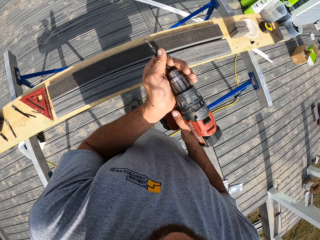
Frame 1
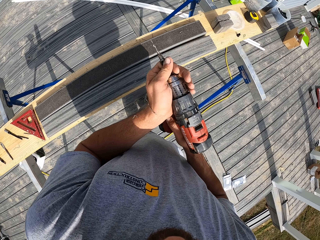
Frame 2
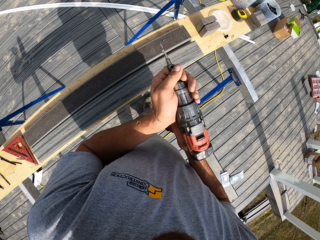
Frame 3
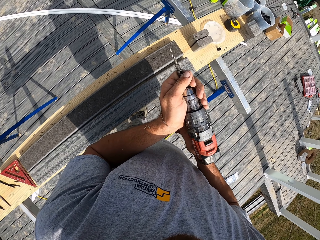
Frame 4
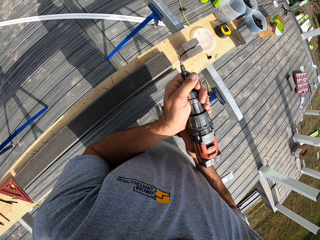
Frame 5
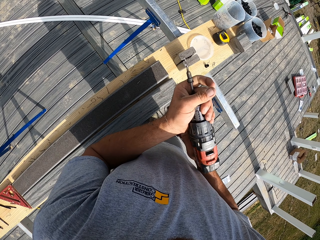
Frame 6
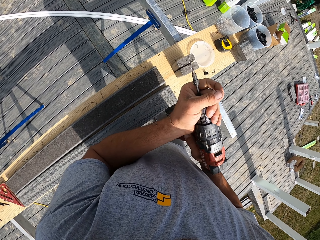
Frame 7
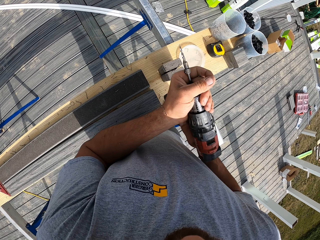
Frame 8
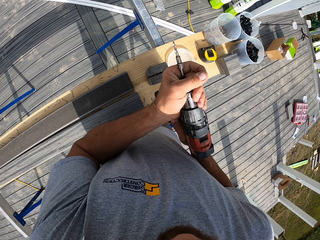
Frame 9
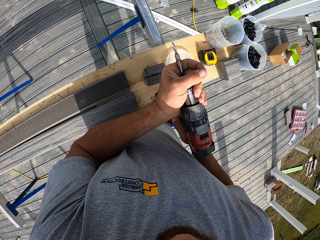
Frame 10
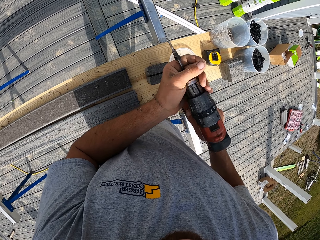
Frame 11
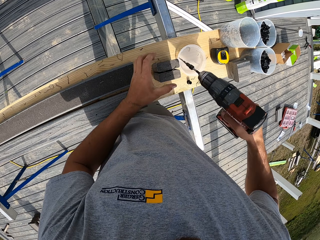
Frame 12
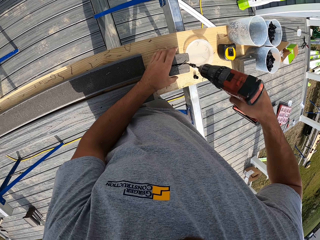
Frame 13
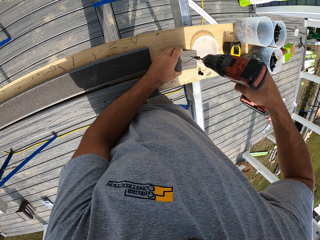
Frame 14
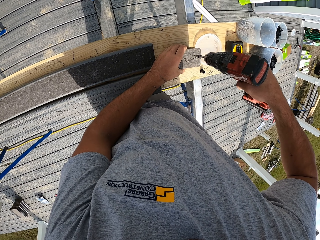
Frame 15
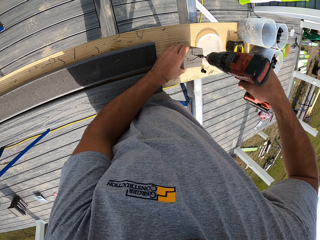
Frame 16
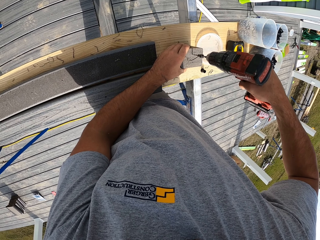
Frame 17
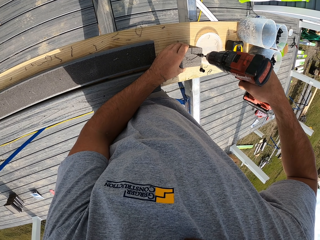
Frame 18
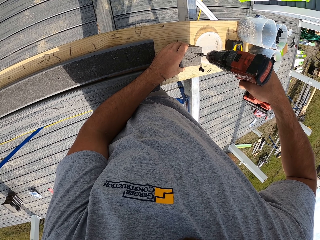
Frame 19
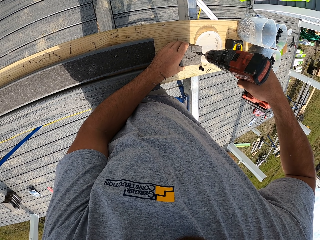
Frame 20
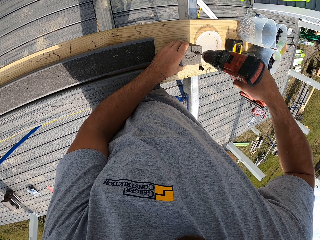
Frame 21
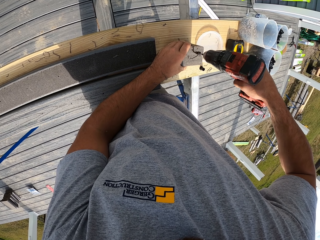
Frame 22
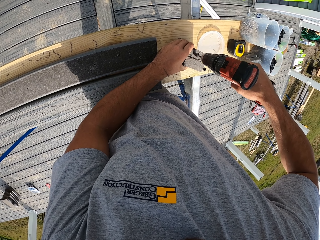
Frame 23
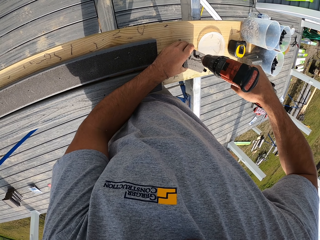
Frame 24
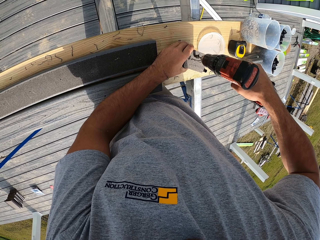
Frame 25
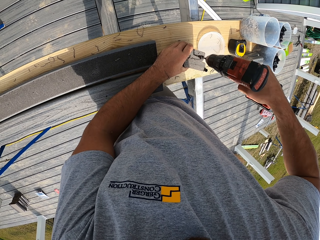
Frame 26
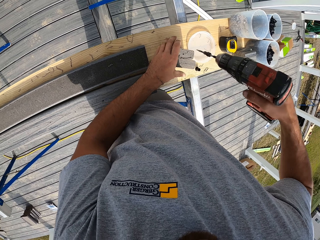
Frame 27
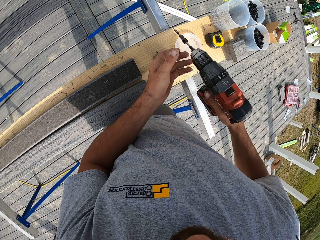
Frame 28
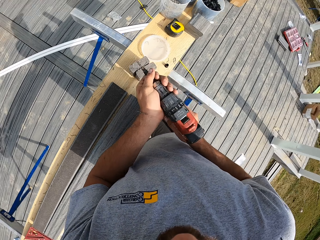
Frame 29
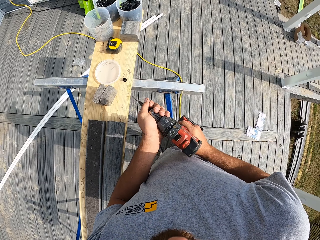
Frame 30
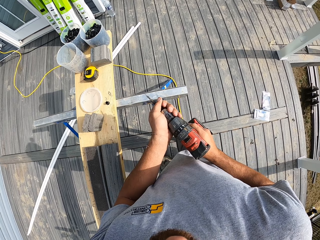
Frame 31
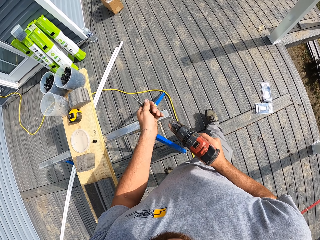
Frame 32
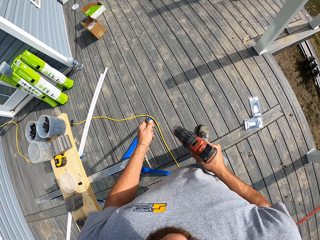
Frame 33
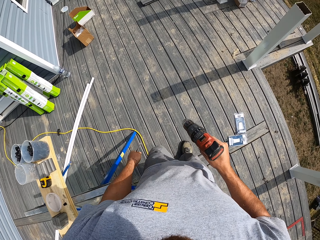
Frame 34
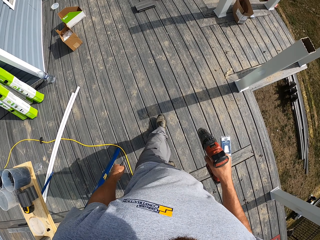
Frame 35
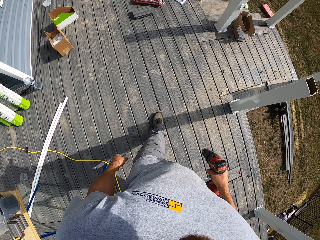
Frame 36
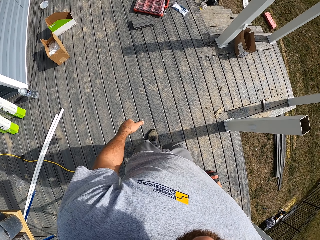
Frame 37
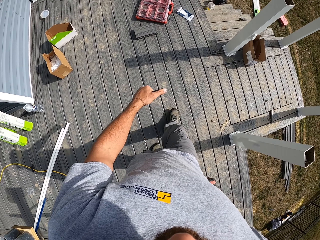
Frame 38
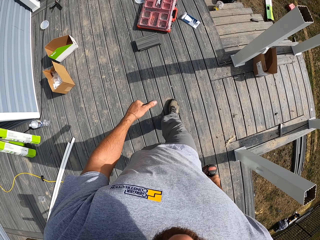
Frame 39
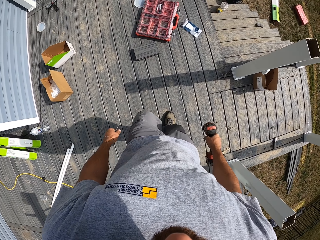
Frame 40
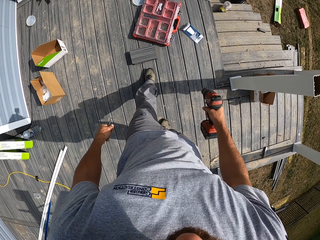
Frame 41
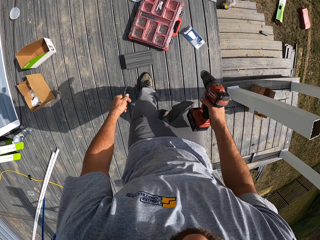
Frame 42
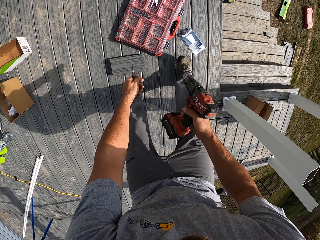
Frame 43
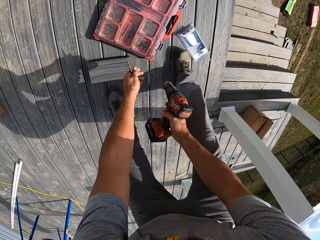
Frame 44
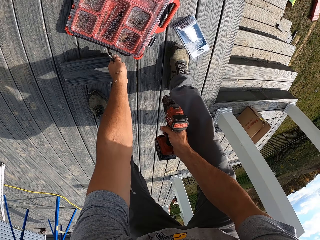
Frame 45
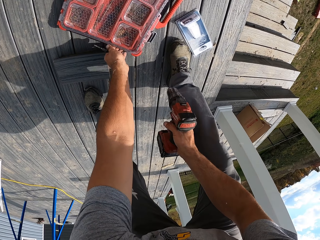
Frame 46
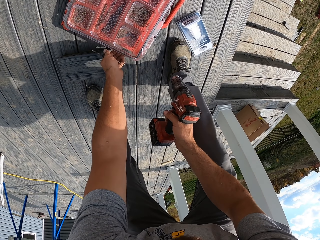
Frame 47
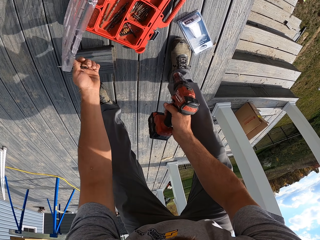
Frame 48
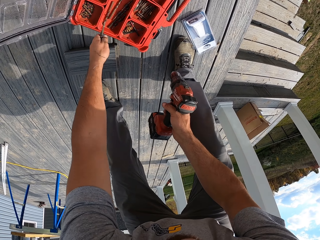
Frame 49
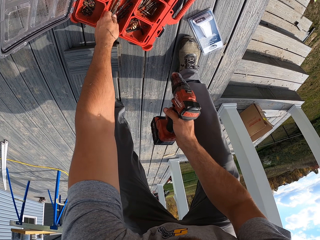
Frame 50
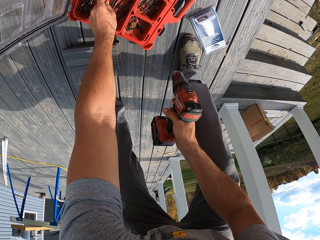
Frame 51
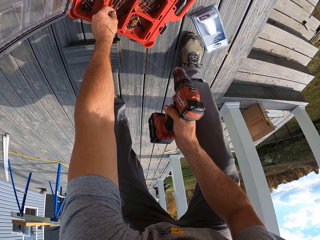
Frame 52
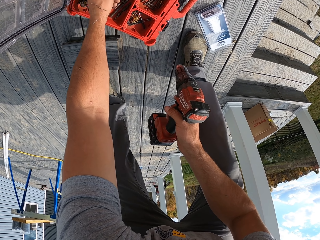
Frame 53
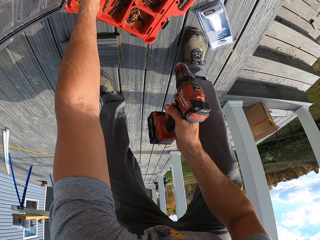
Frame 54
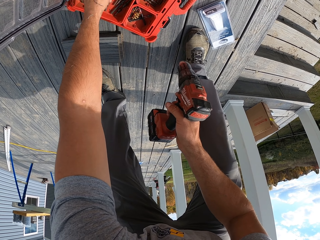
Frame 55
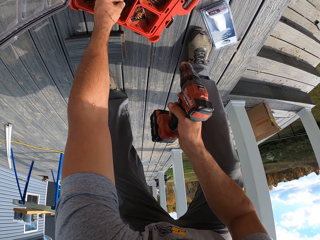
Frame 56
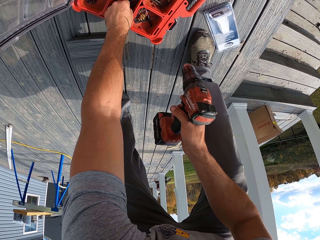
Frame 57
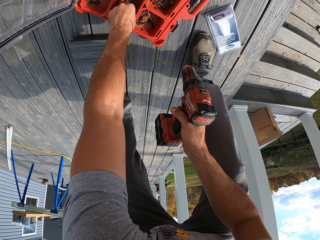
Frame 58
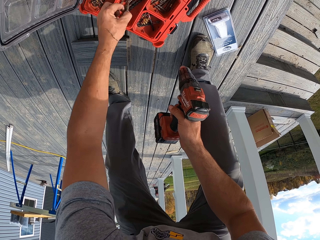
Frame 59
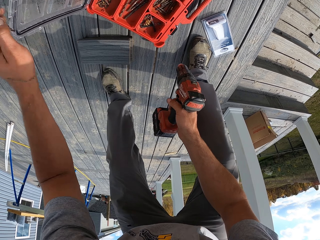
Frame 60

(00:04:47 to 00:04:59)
The camera wearer puts the drilling screw on the drill. They make holes on the wood with the power drill. They remove the drilling screw from the drill and walk on the slab. They open the toolbox. They pick another drilling screw from the toolbox.

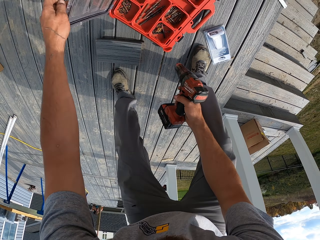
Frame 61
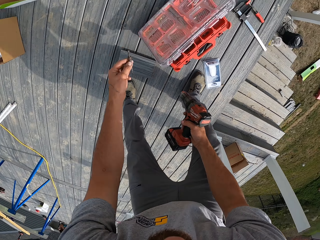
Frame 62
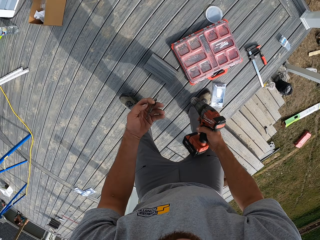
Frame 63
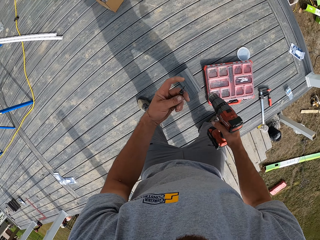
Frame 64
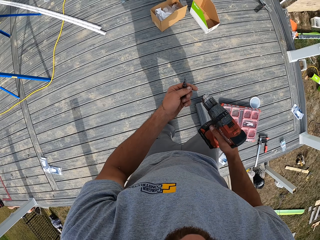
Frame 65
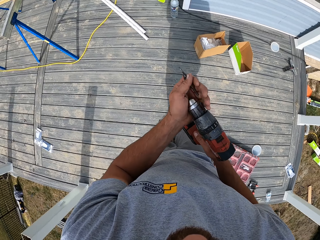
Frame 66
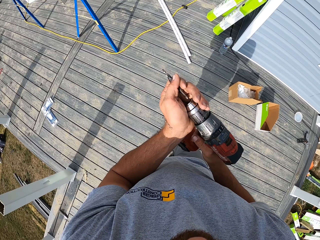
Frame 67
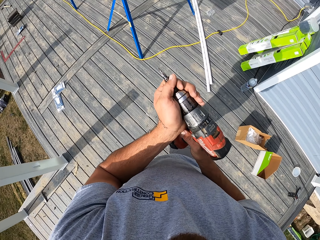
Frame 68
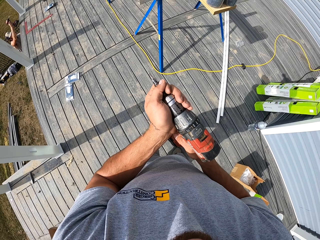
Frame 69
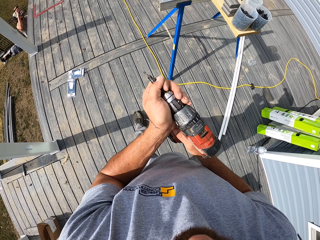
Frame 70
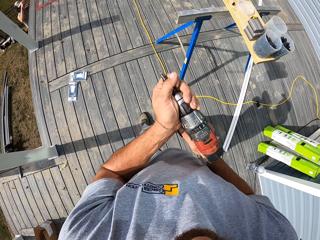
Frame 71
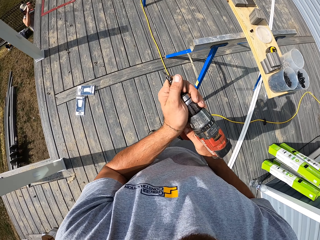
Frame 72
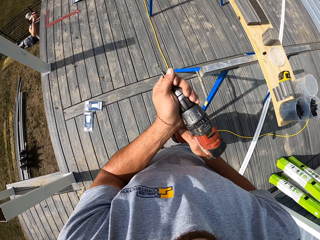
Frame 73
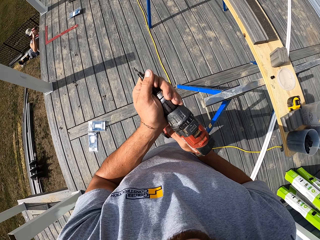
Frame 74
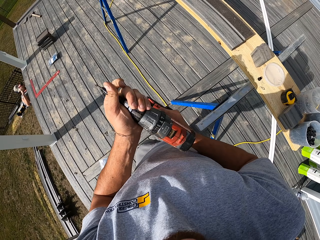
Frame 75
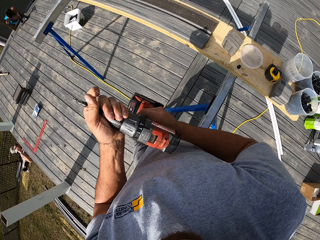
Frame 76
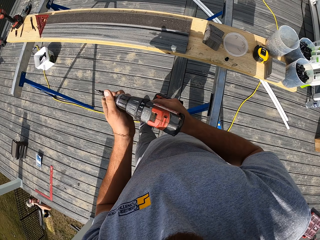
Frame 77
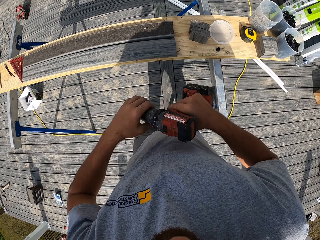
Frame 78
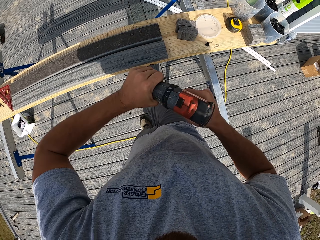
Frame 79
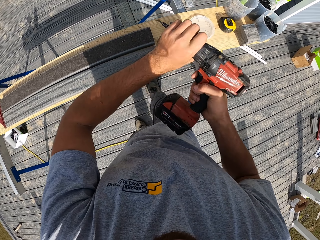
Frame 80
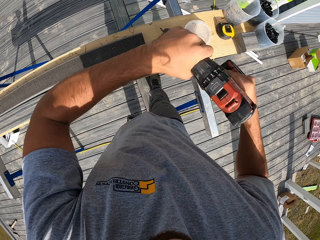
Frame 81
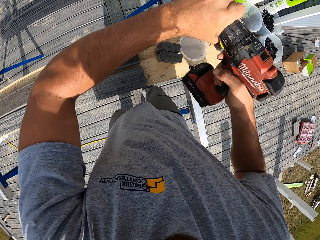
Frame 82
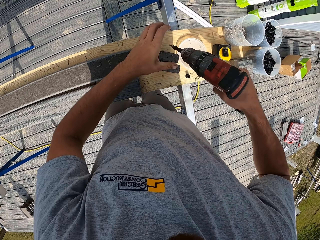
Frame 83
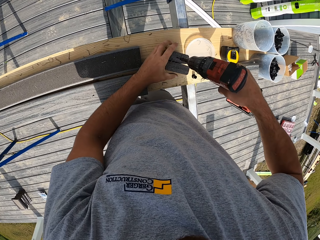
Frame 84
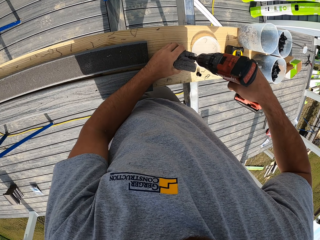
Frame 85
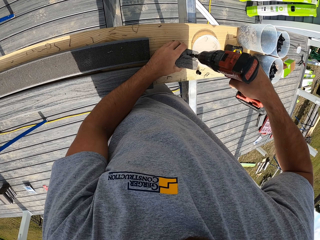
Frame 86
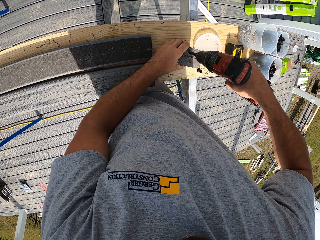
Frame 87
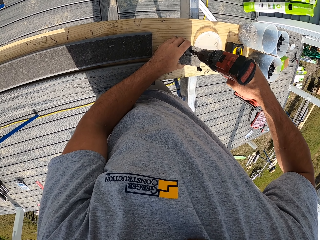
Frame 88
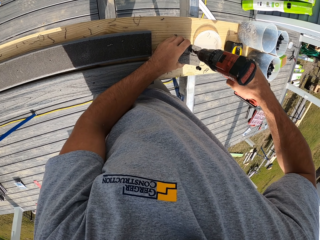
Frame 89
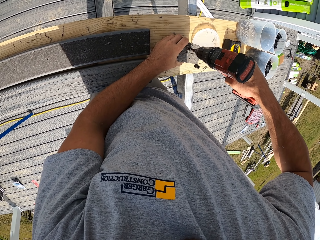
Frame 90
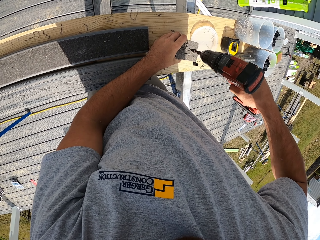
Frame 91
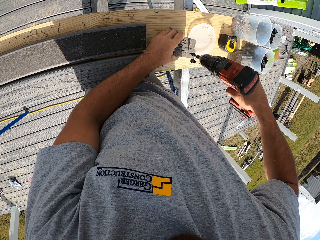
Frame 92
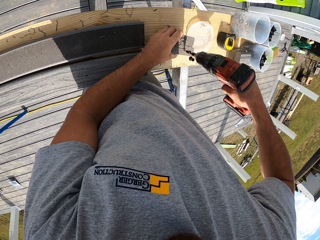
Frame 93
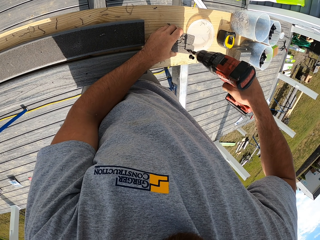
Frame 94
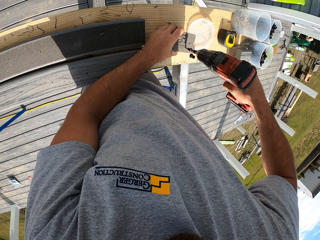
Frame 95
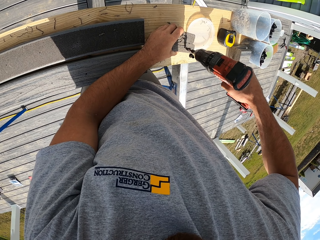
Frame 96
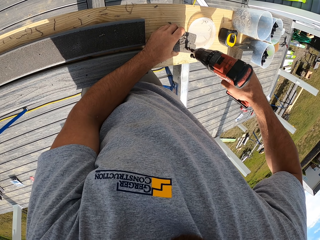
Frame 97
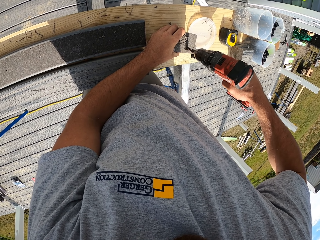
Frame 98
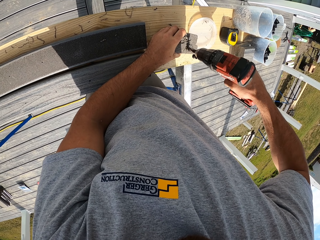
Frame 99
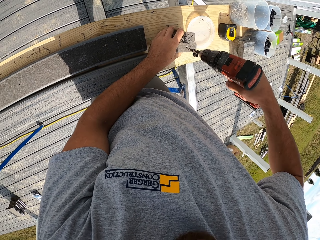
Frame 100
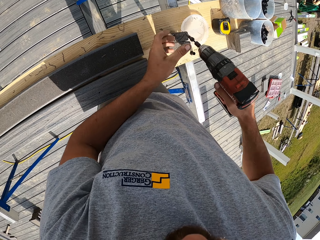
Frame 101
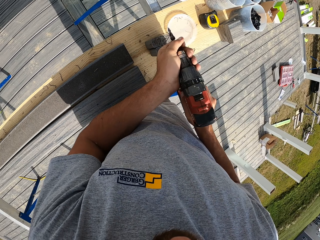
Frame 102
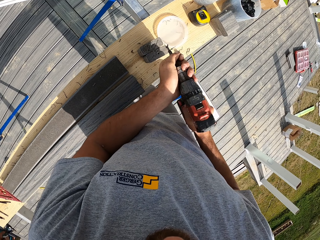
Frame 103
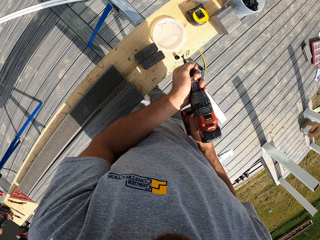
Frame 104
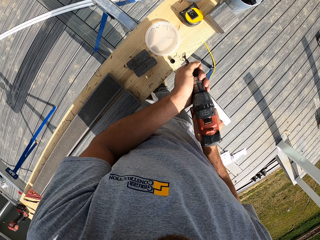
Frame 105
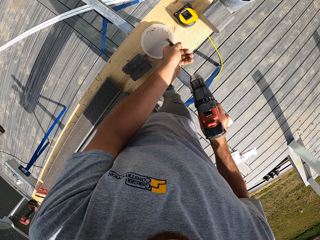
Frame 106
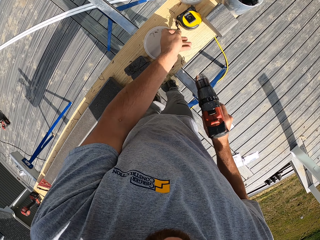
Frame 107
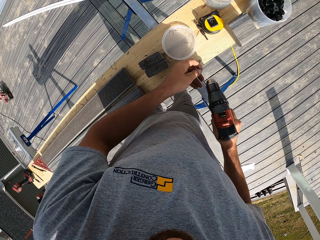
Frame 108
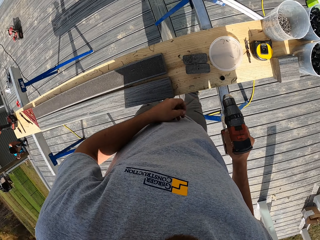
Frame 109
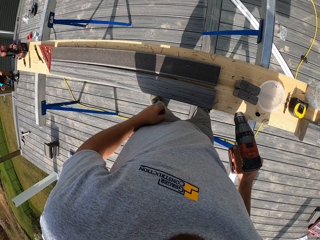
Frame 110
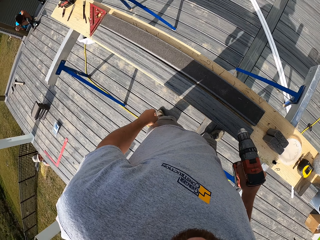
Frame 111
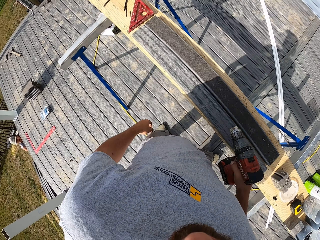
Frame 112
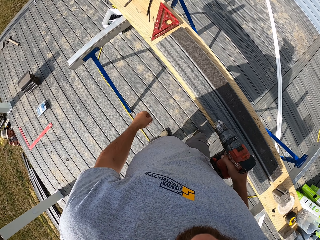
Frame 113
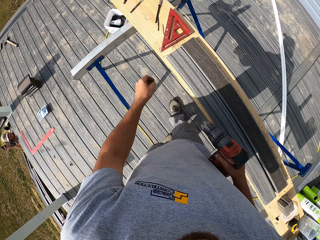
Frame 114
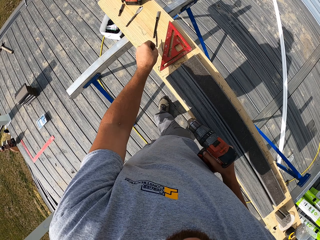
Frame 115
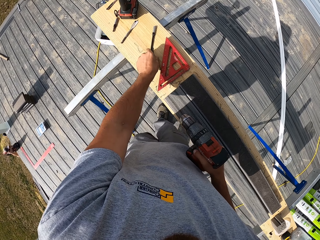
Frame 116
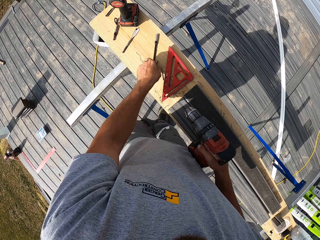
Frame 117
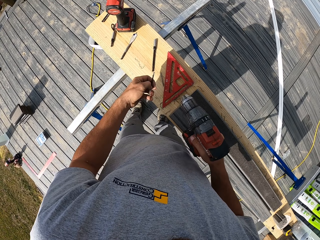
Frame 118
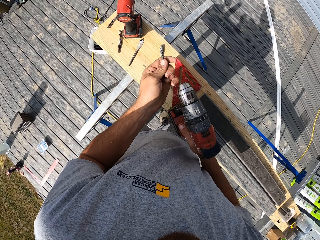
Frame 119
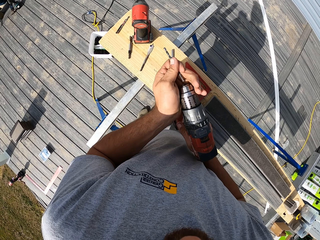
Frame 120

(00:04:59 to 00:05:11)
The camera wearer closes the toolbox. They put the drilling screw on the drill and walk on the slab. They make holes on the wood with the power drill. They remove the drilling screw from the drill. They put the drilling screw on the bench. They pick a drilling screw from the bench.
